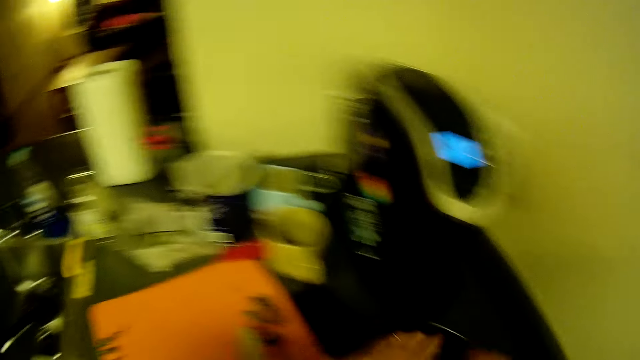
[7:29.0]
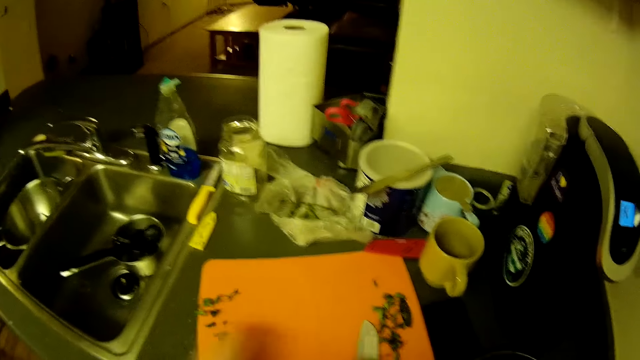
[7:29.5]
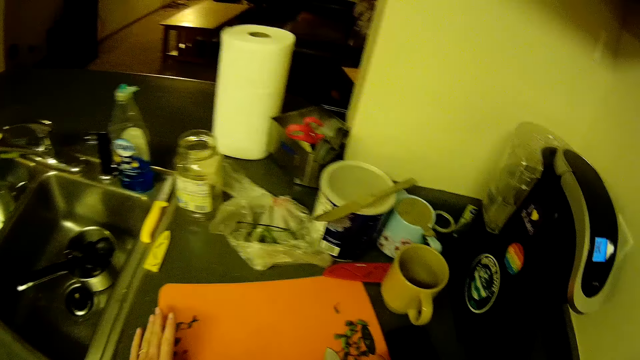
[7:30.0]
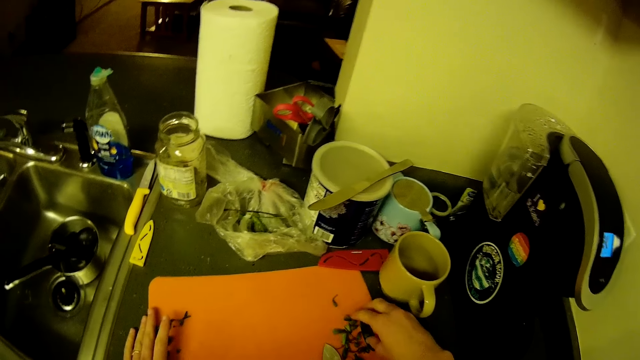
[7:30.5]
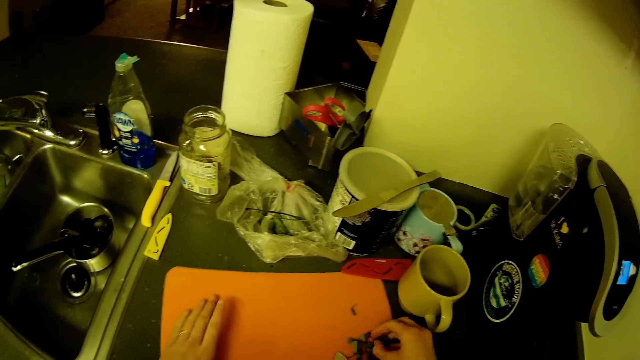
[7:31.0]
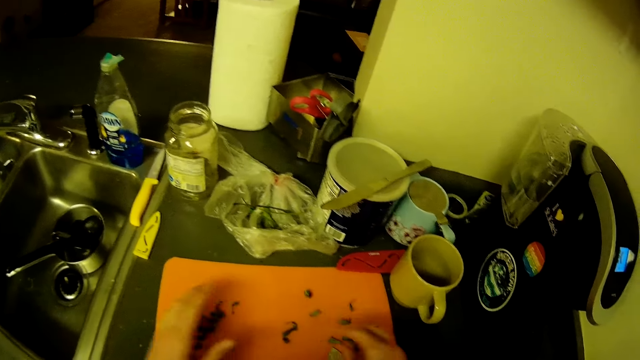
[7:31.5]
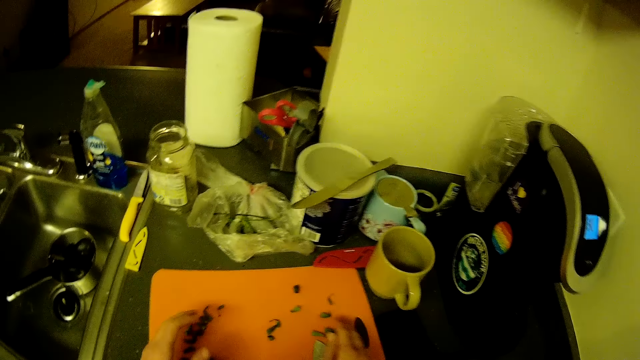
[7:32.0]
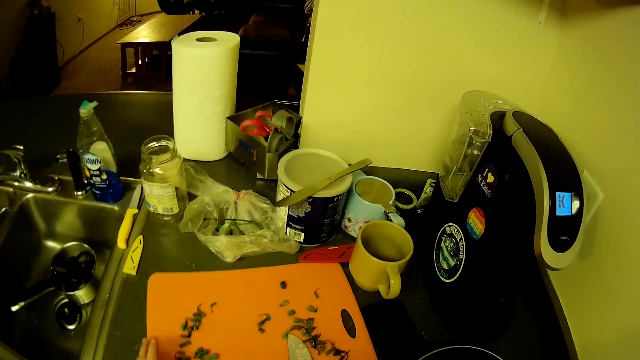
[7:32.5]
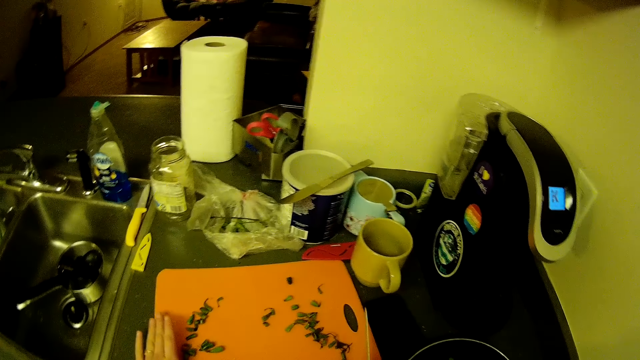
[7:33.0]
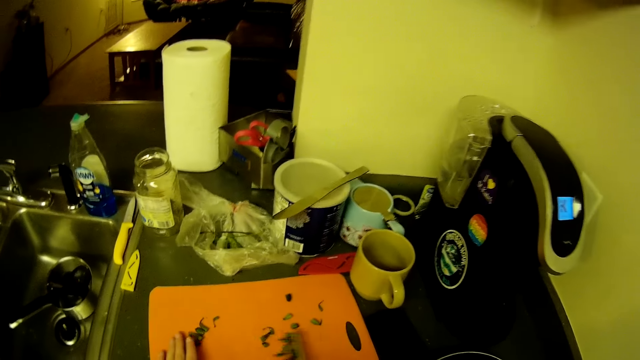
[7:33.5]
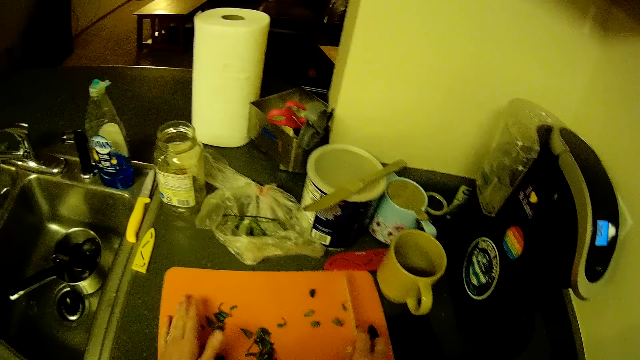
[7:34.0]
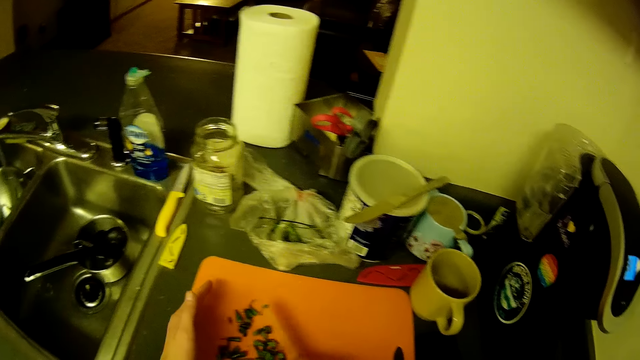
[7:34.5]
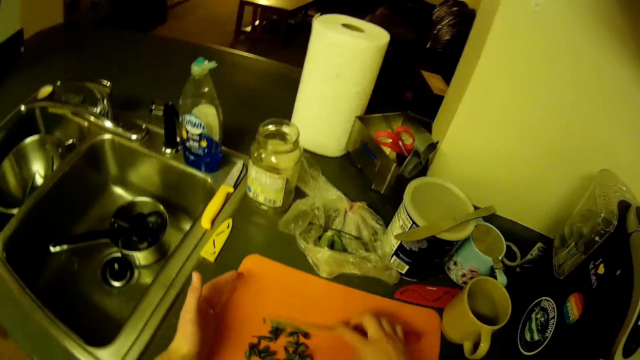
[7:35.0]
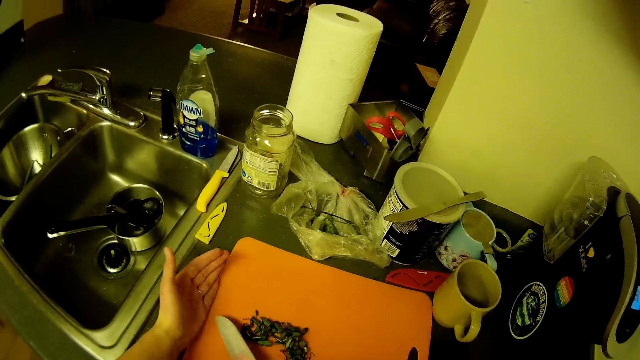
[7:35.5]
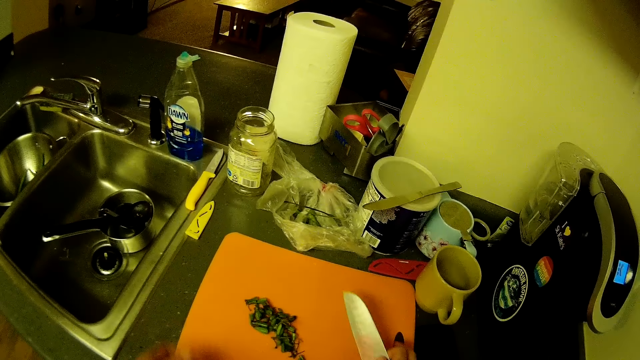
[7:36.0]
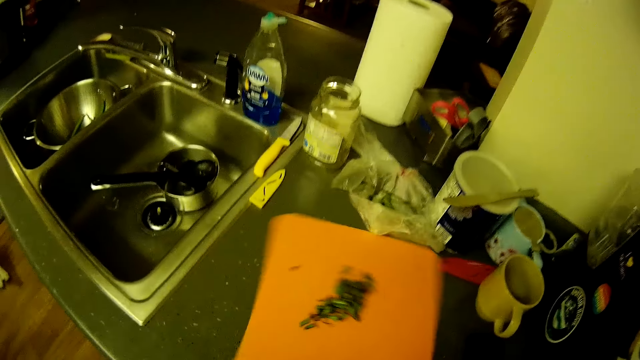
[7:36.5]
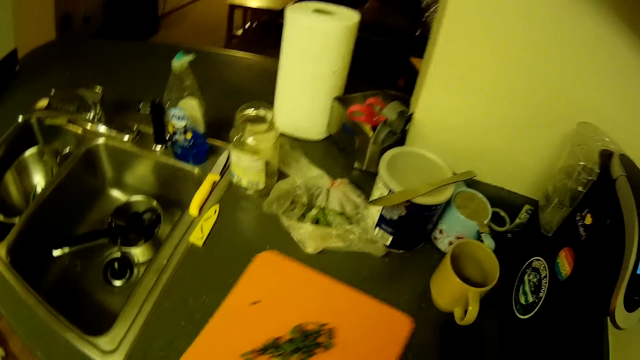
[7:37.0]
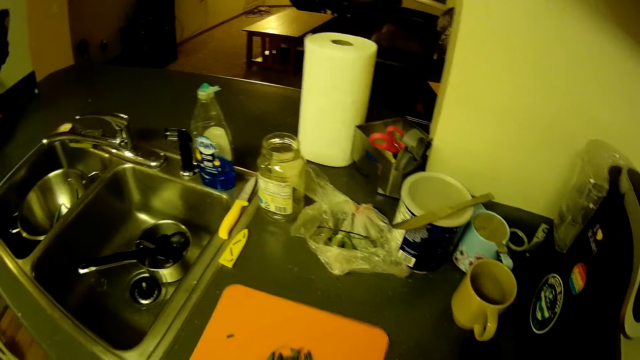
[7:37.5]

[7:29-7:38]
The camera wearer drops the green beans in the frying pan. She gathers the dirt on the chopping board with her hands. She picks the edges. She picks the knife from the chopping board with her right hand. She gathers the dirt on the chopping board with her left hand and the knife.

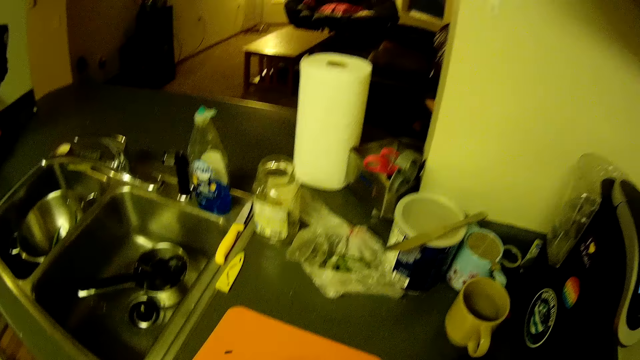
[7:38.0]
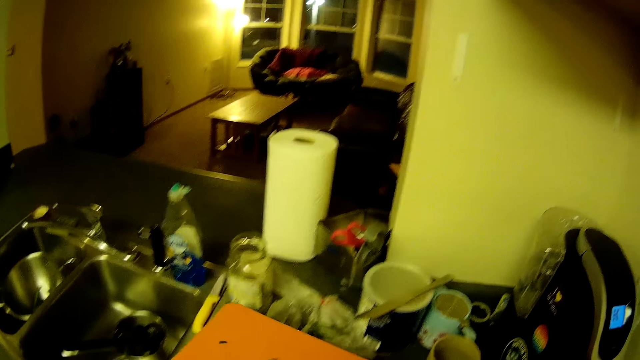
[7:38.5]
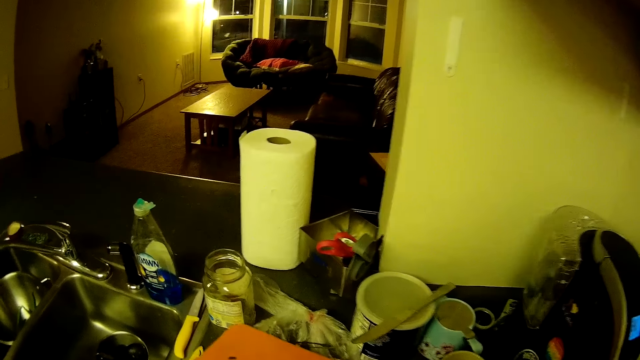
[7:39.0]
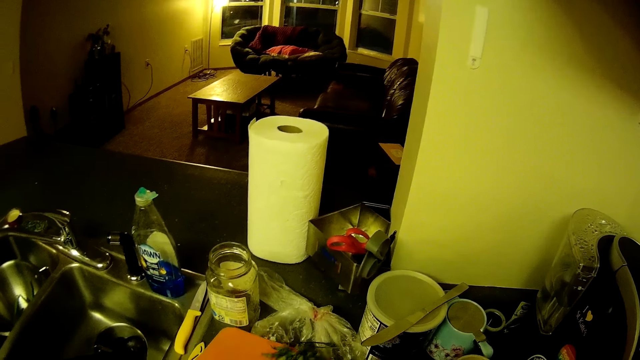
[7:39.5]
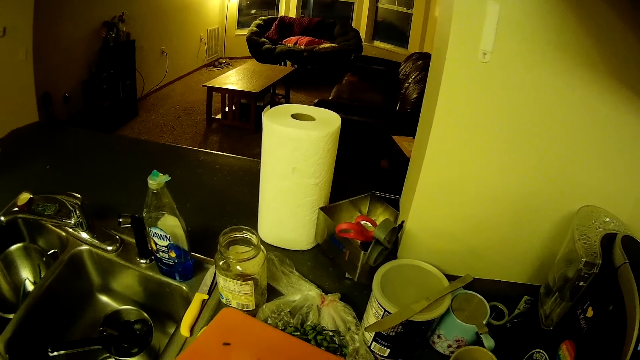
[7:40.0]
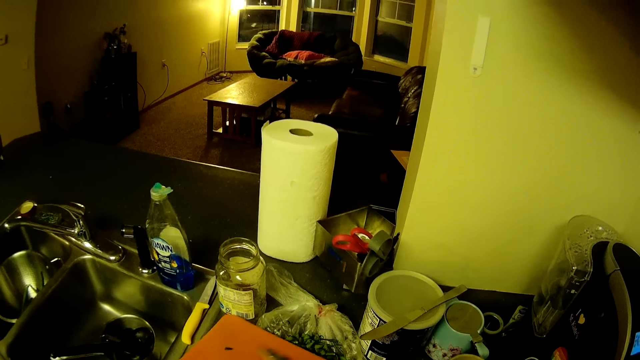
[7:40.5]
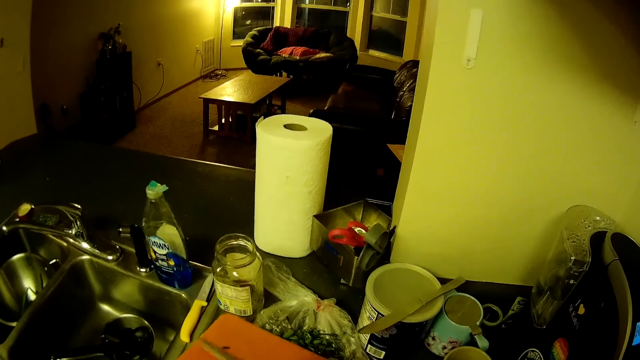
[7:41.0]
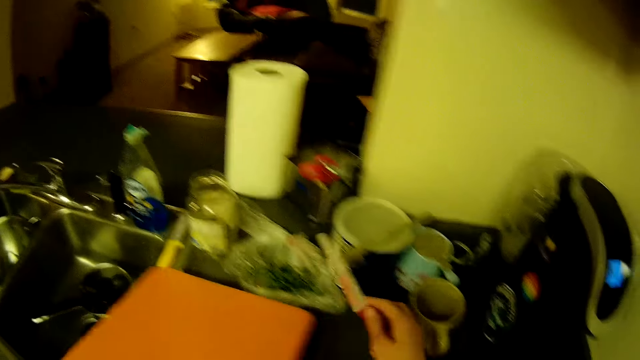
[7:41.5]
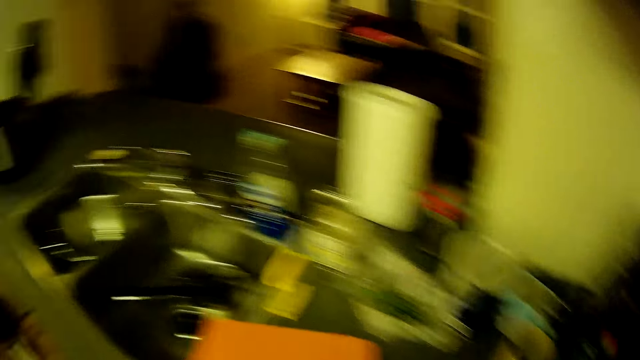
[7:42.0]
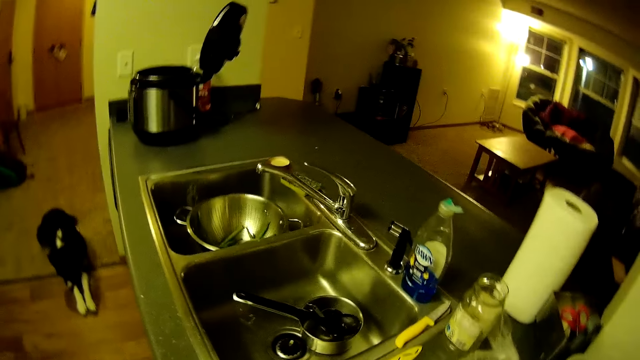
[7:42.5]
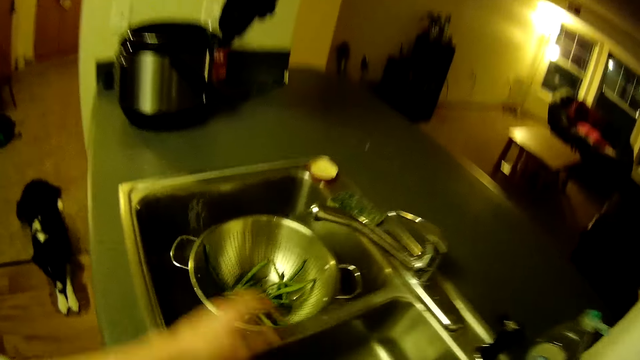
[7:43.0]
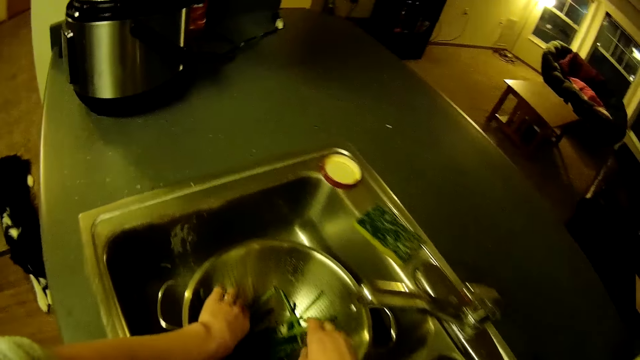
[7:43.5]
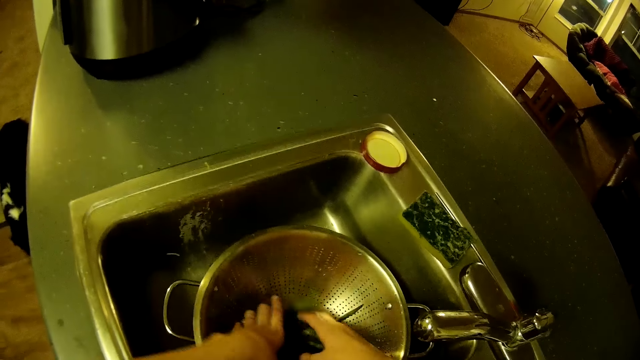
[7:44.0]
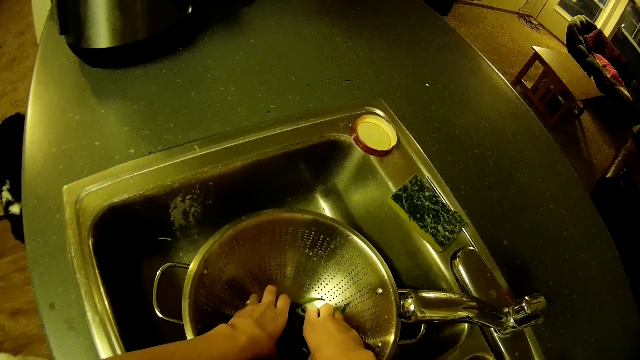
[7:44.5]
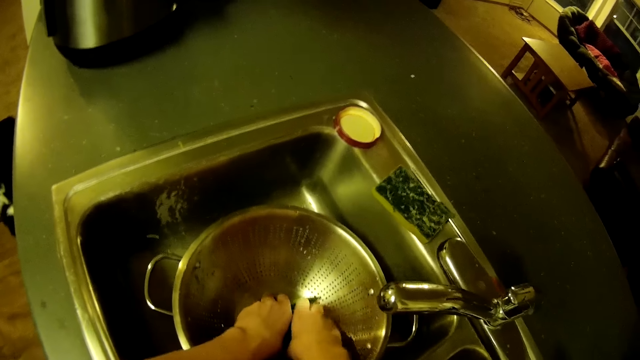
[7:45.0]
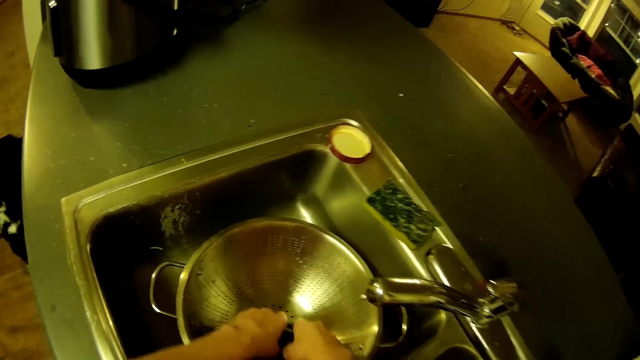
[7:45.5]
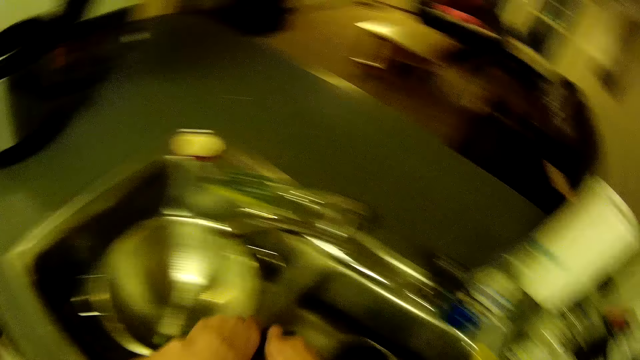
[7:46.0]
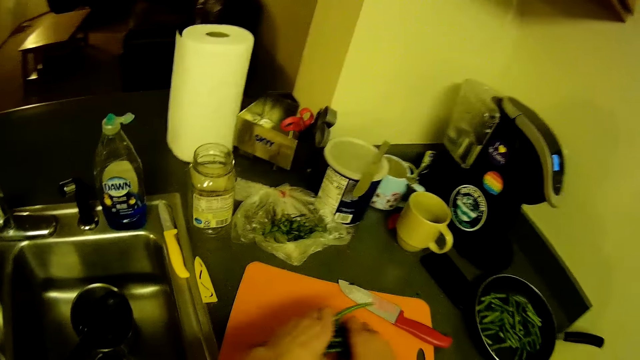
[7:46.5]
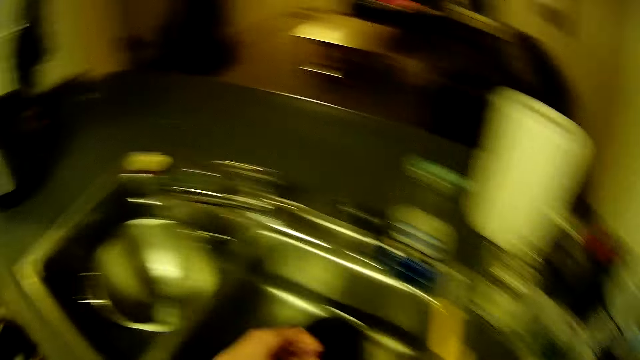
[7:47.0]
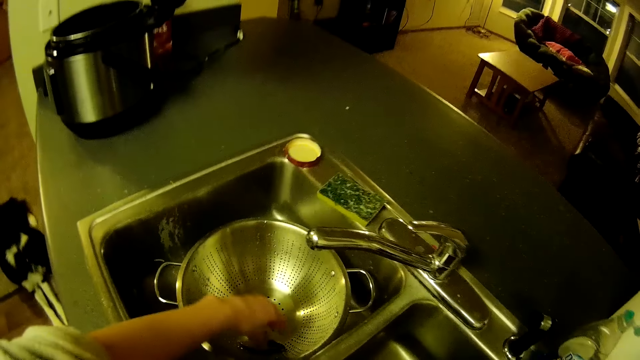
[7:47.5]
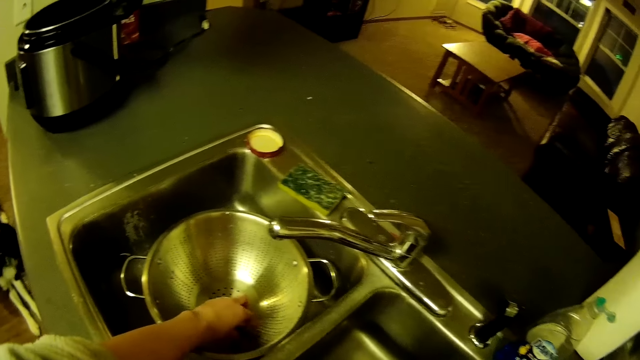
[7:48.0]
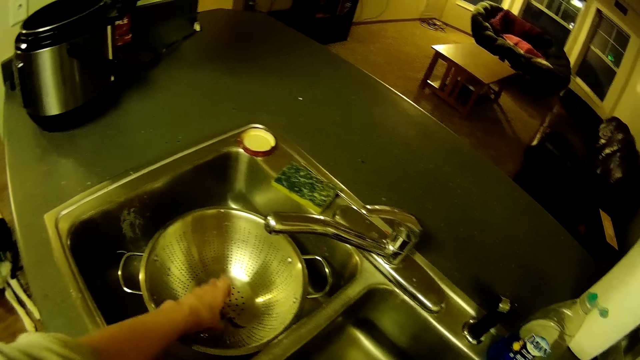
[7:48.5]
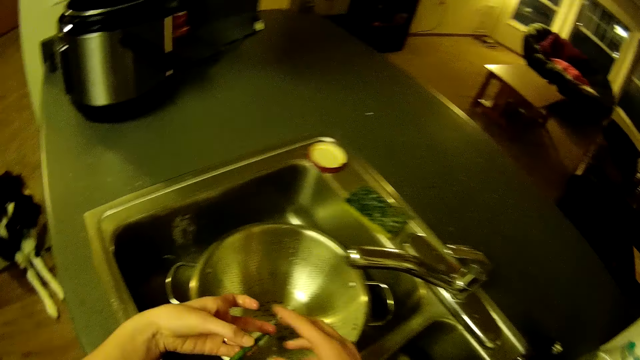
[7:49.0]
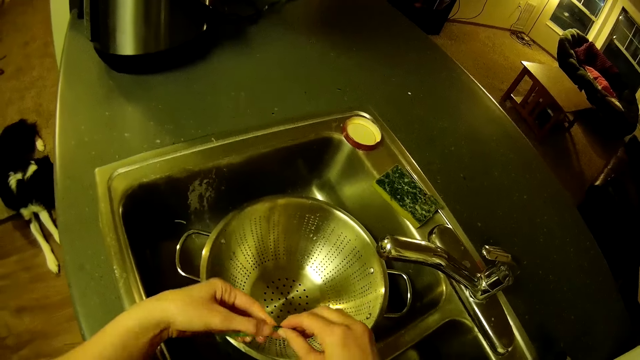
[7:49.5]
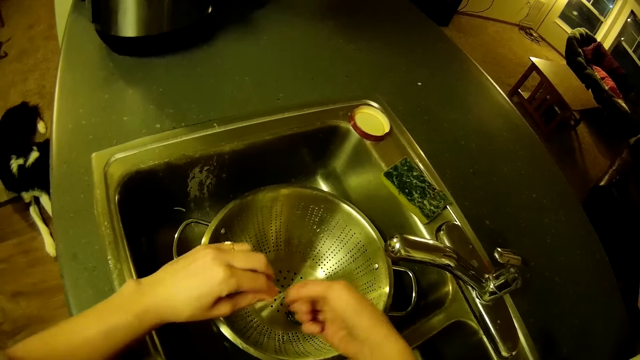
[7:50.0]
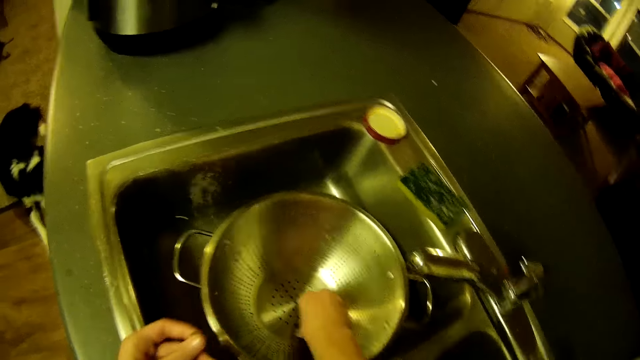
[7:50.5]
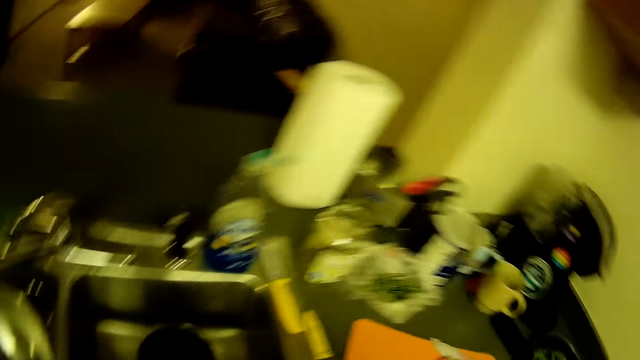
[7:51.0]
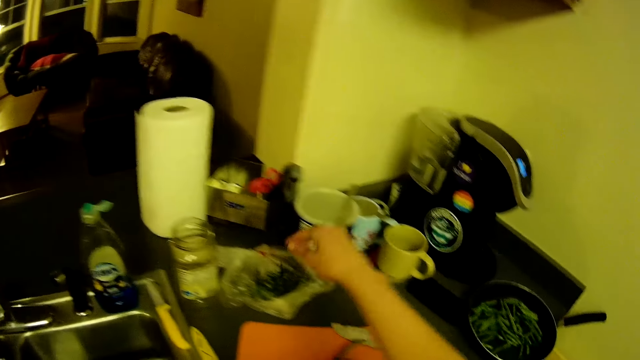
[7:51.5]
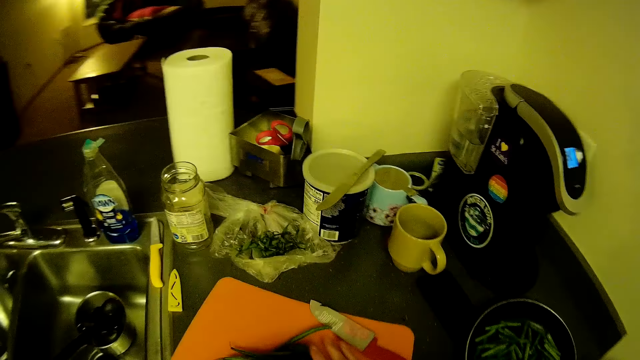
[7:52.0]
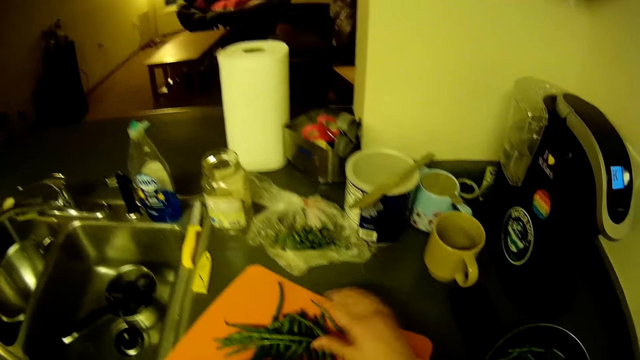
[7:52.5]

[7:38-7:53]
The camera wearer throws the edges in a polythene bag. She pours the dirt on the chopping board in the nylon. She places the knife and the chopping board on the table. She packs some green beans in a stainless sieve or strainer in a sink with her hands. She pours the green beans on the chopping board with her hands. She picks a green bean in the stainless sieve in the sink with her left hand. She cuts the edge of the green bean with her hands. She drops the edge in the strainer. She picks dirt from the stainless sieve in the sink with her right hand. She looks around the kitchen. She throws the dirt in the nylon with her right hand. She moves the green beans on the chopping board with her right hand.
